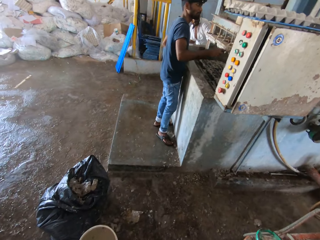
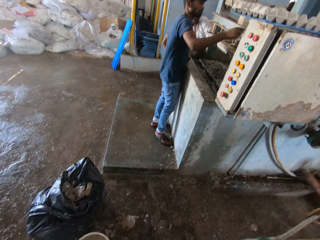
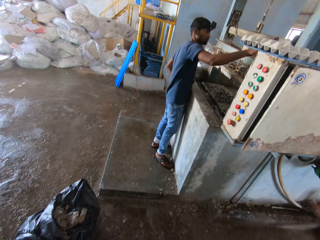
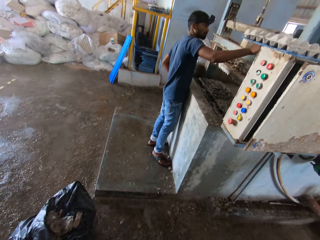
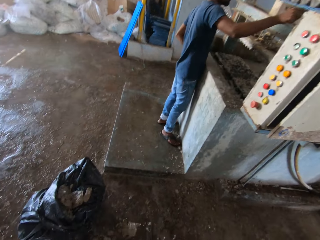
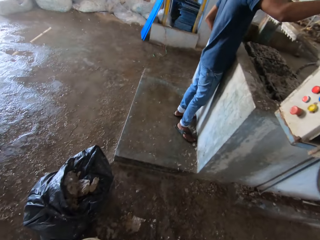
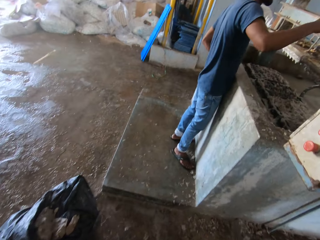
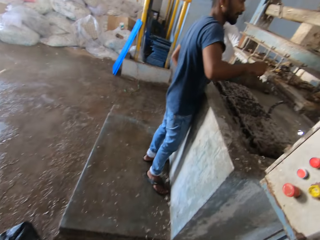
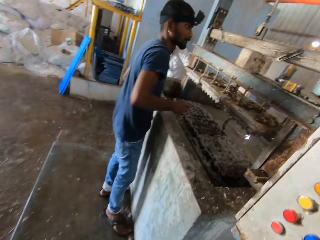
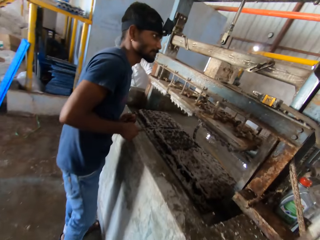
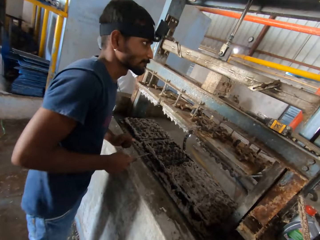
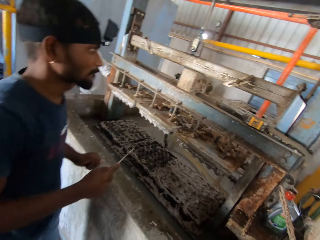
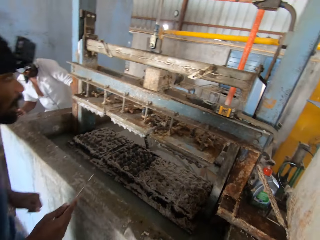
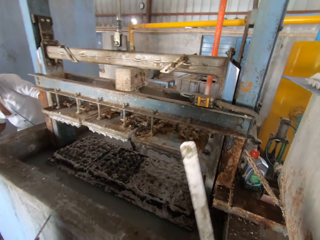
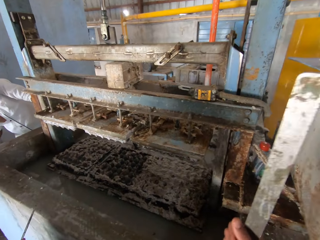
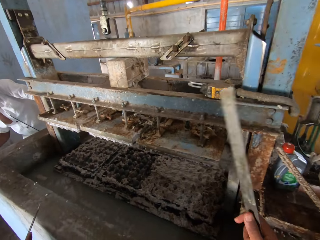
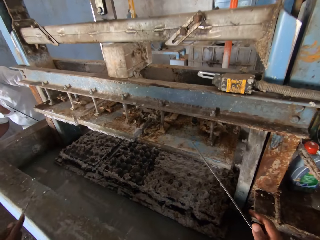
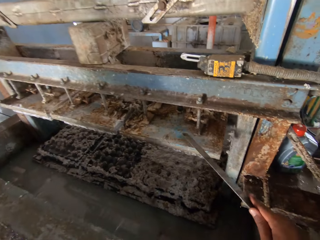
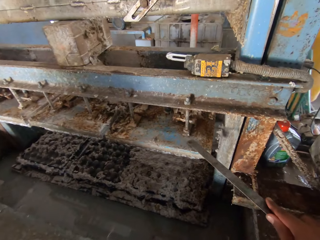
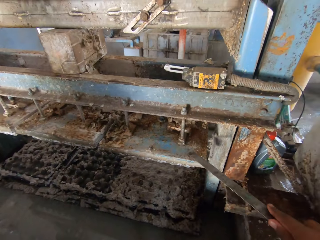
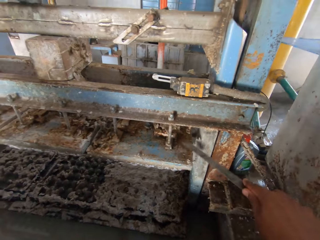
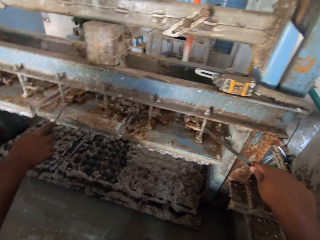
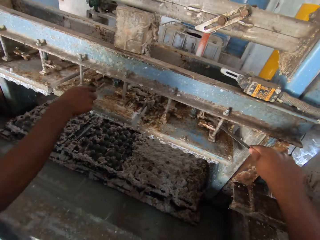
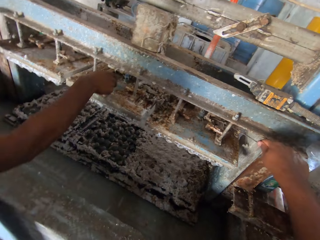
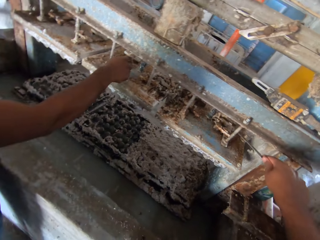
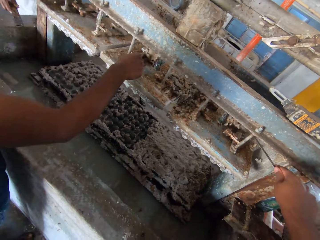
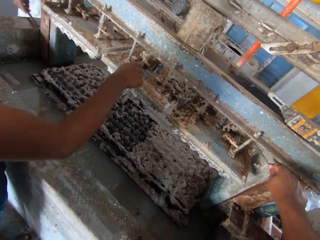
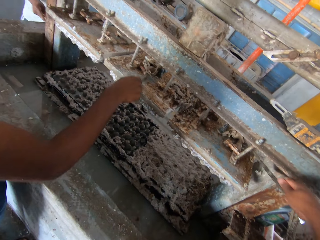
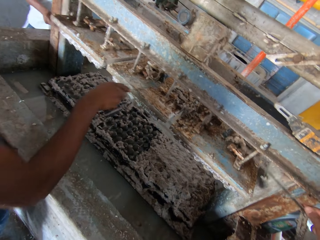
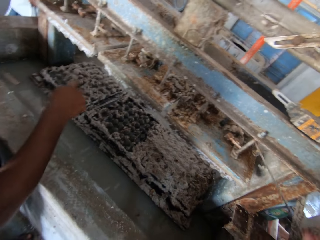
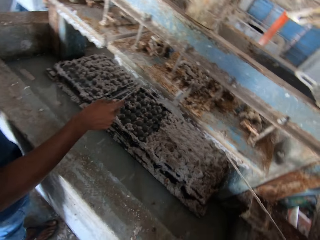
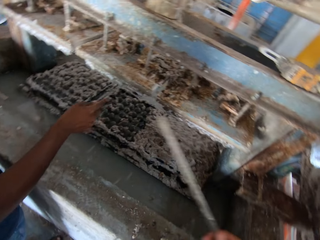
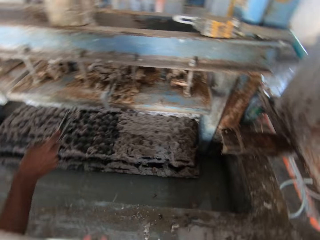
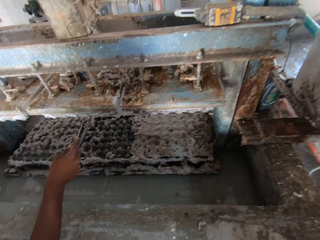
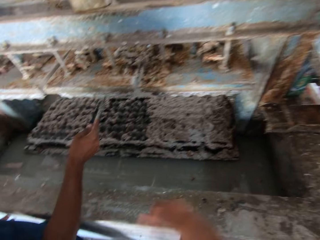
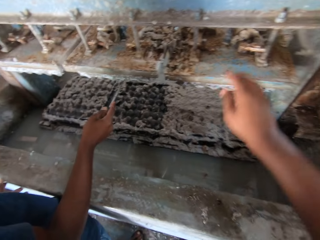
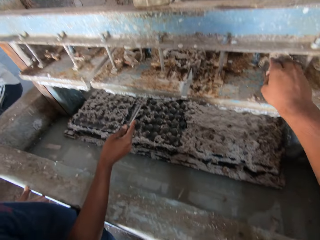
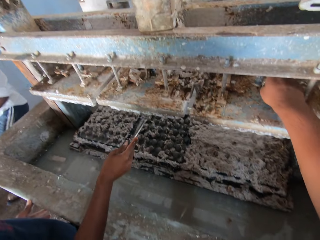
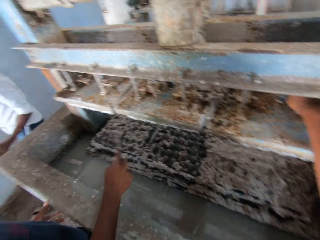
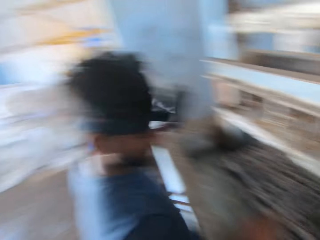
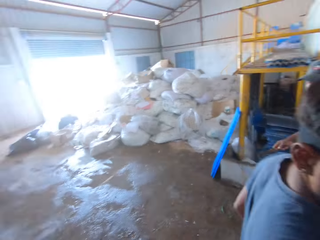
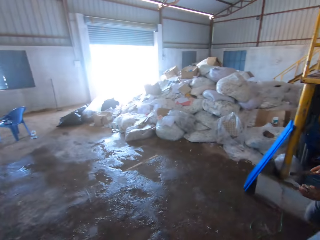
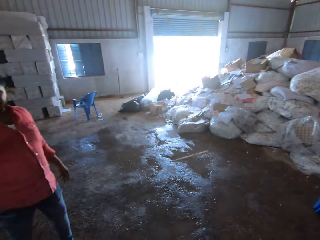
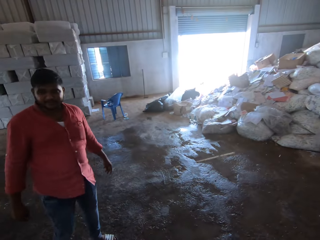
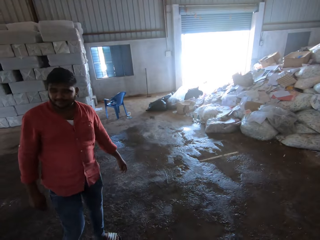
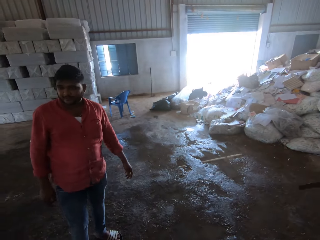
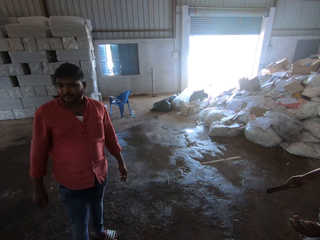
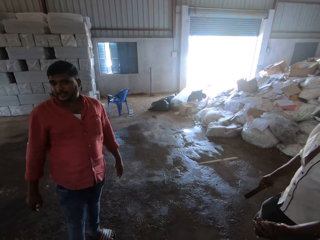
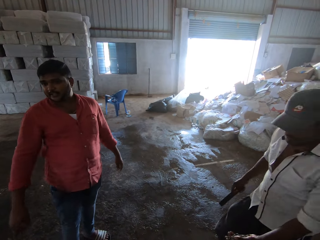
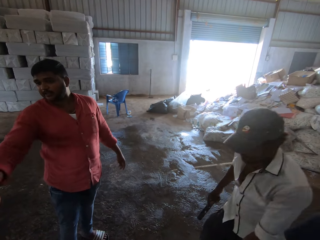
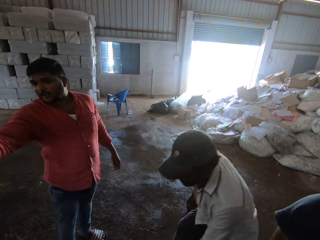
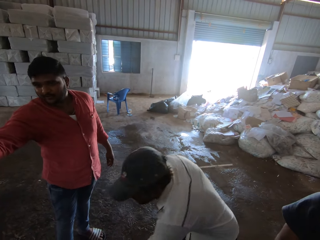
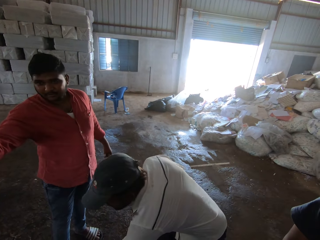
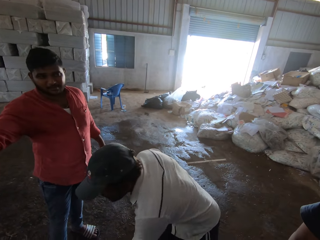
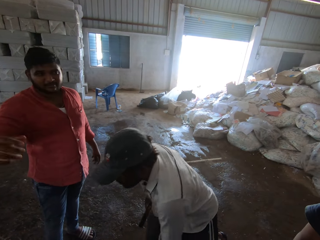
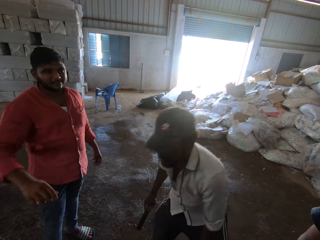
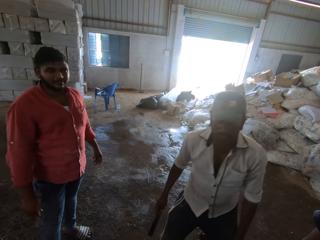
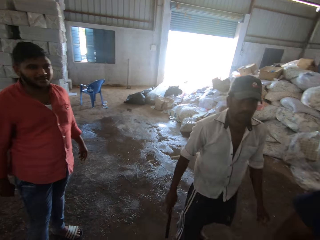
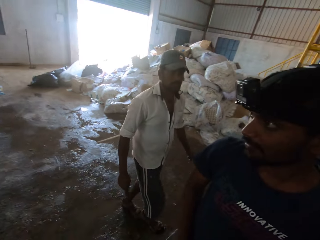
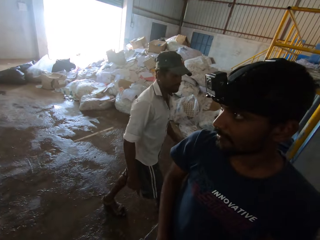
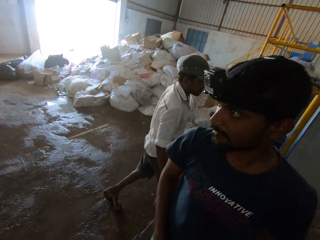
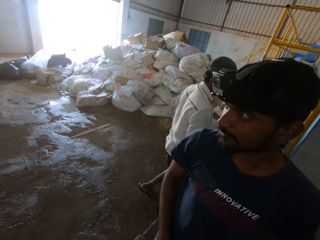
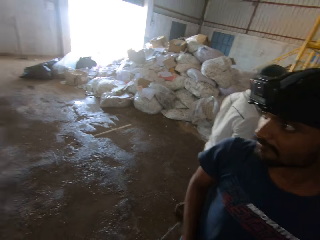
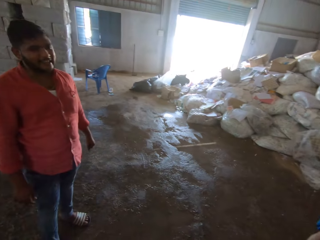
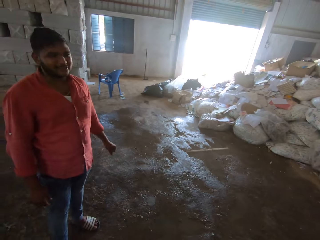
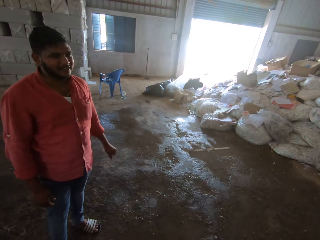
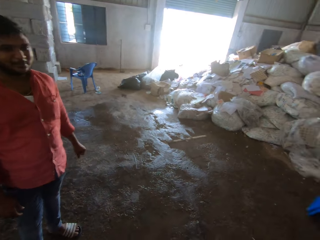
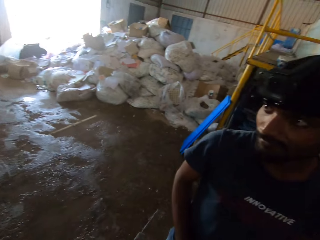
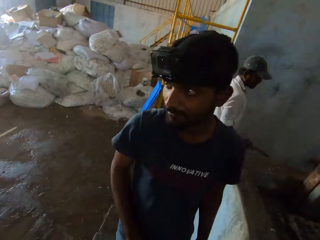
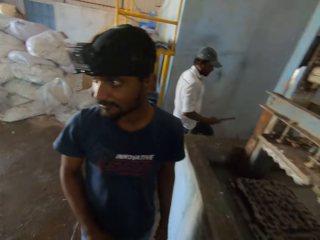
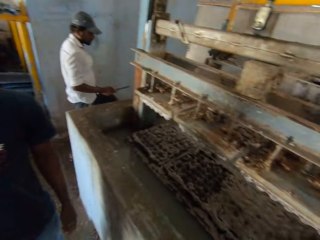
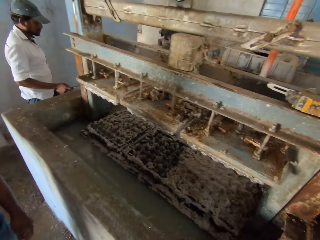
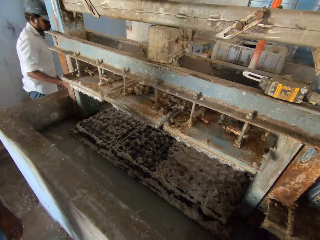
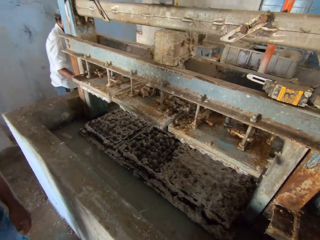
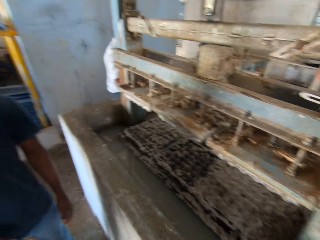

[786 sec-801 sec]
A person lifts a hand. The camera wearer looks around. The person looks around. The camera wearer holds a metal scraper. They scratch the shelf with a metal. The person removes trash with something and looks around. The camera wearer removes something. They put hands in the shelf. Another person walks around. A third person points around. The second person drops something. The camera wearer looks around. The second person walks around.

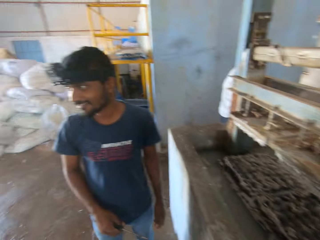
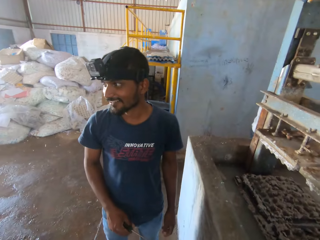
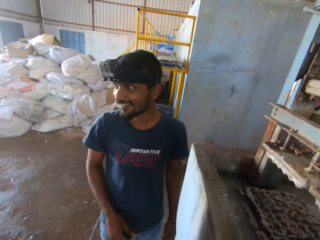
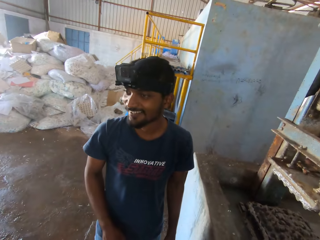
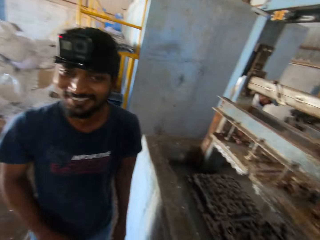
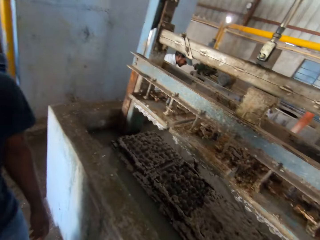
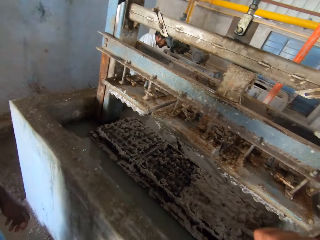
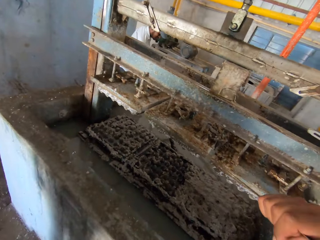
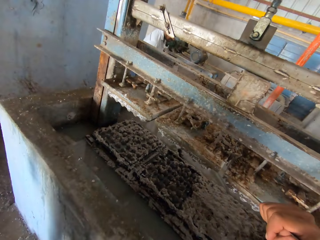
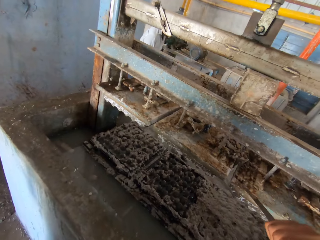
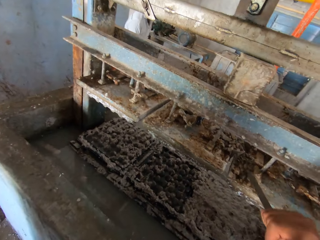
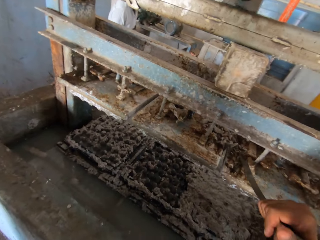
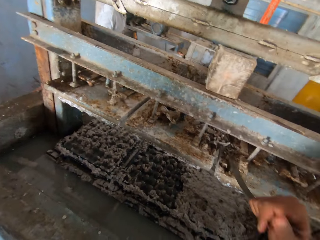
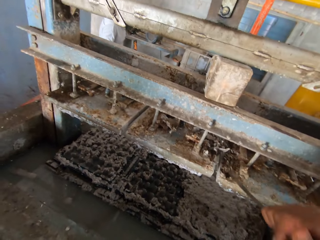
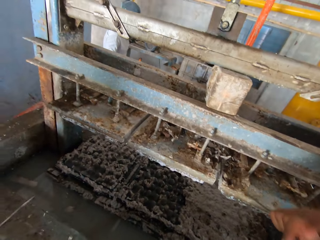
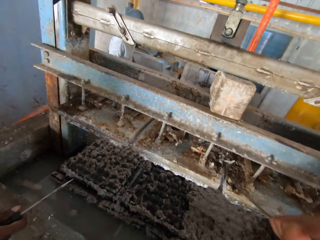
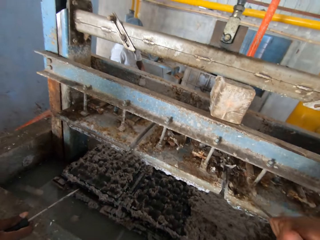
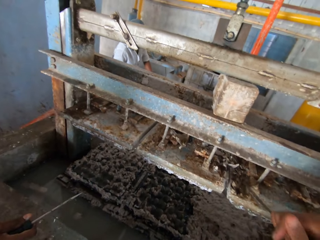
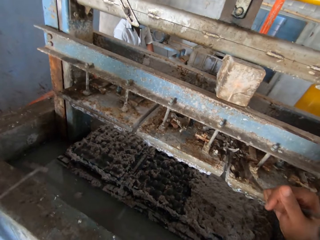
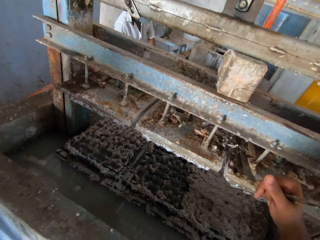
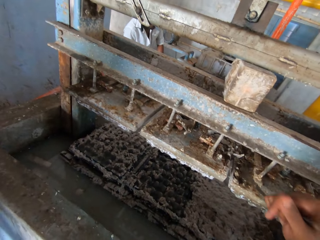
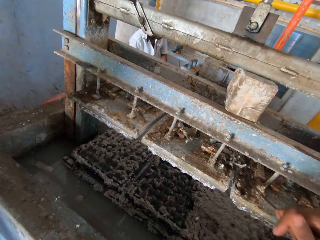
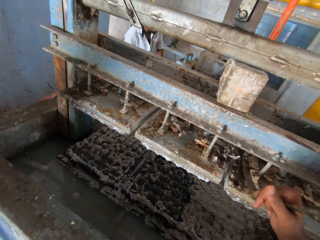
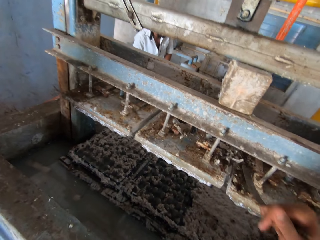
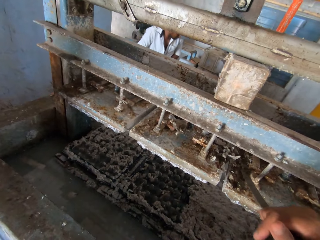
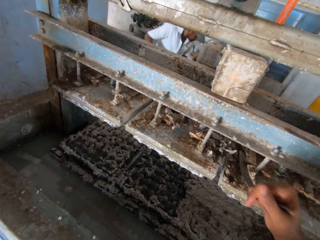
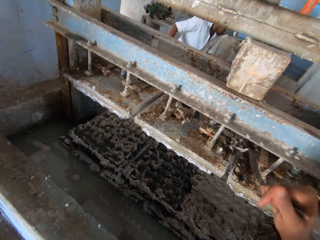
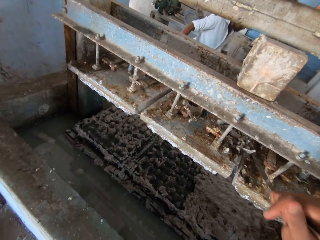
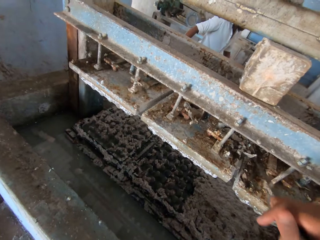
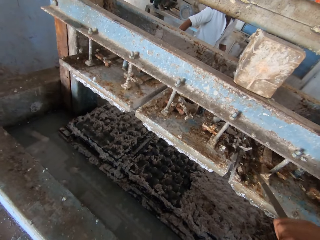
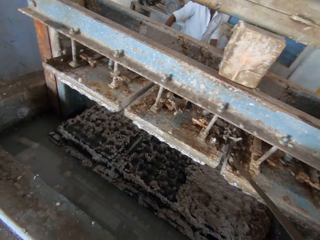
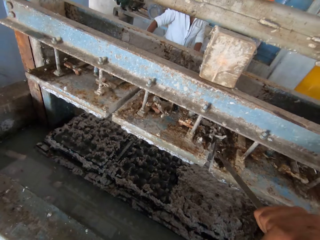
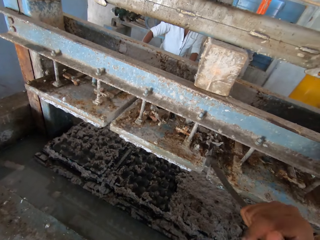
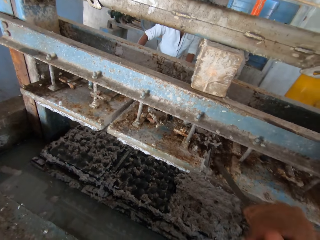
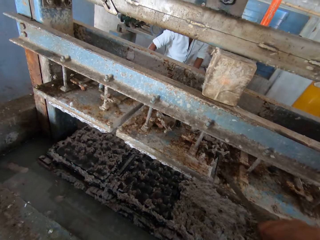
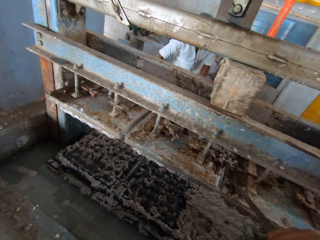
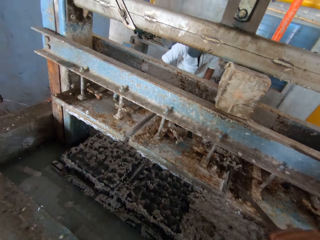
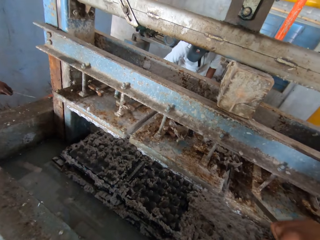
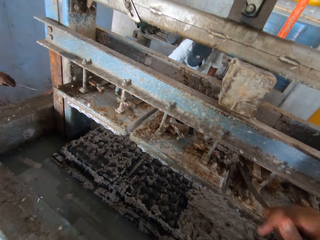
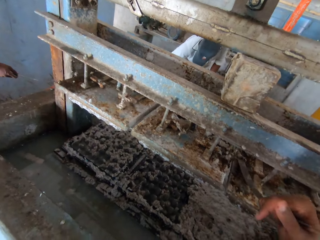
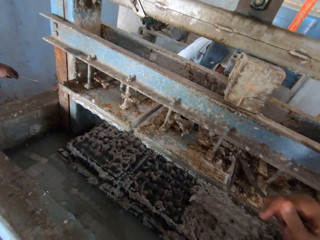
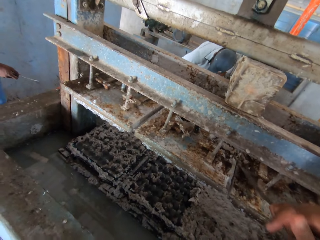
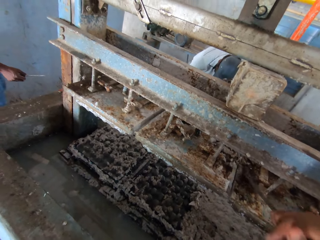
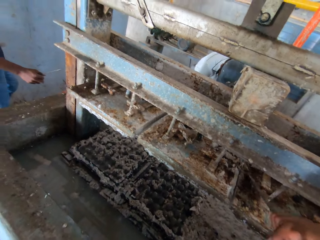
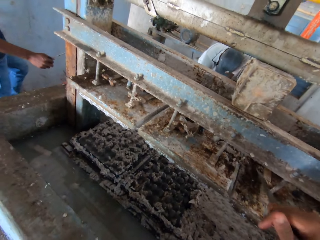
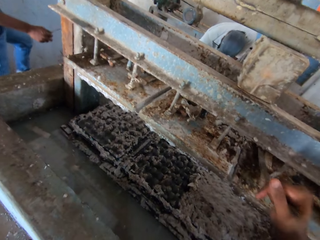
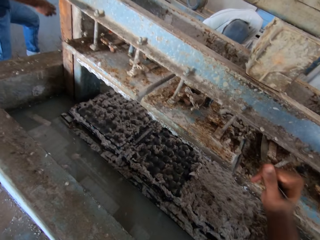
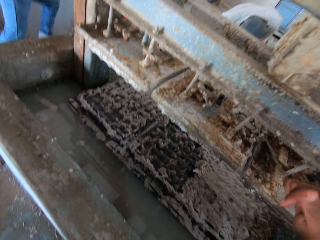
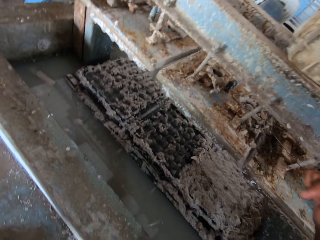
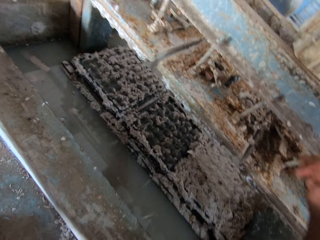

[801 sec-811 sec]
The camera wearer scratches the shelf with a metal. They scrape on the tray egg machine. A person walks around and does something. Another person walks around.
